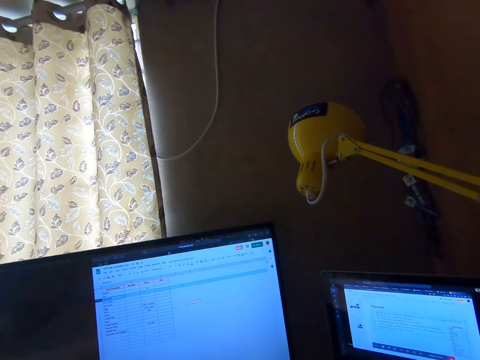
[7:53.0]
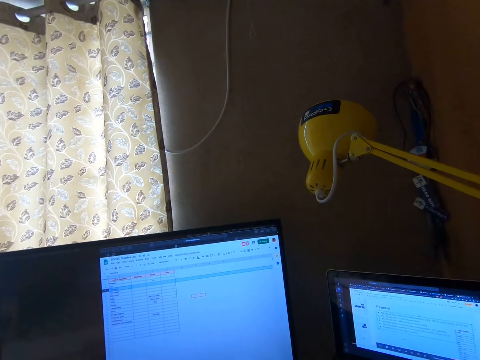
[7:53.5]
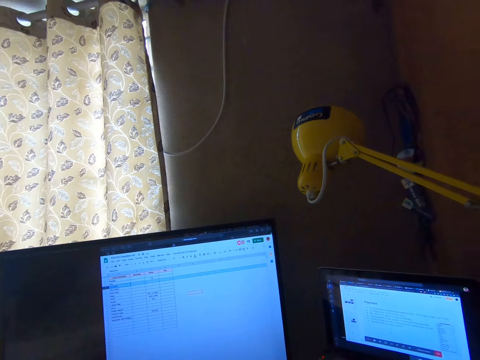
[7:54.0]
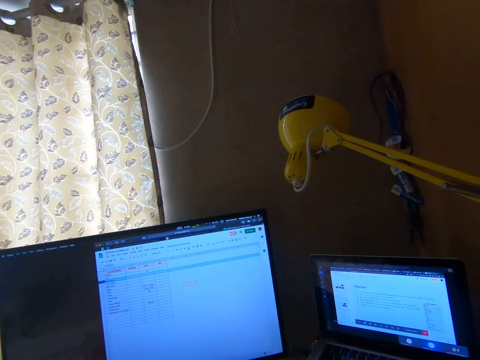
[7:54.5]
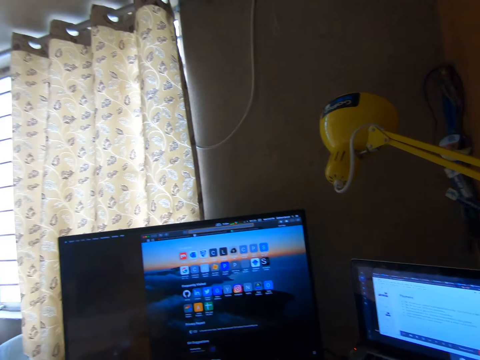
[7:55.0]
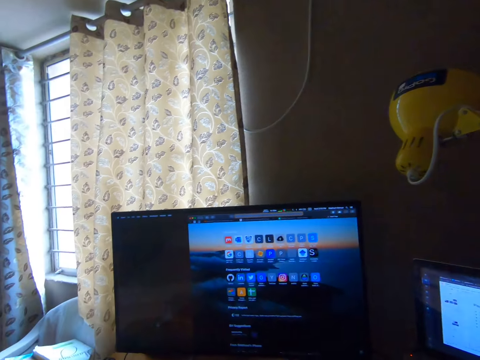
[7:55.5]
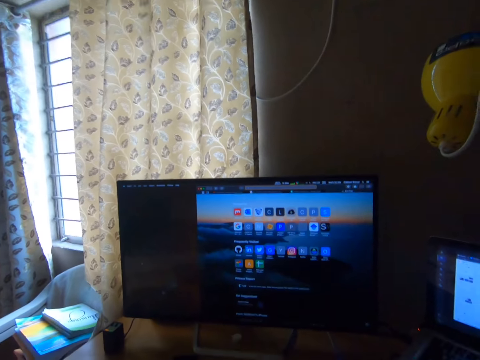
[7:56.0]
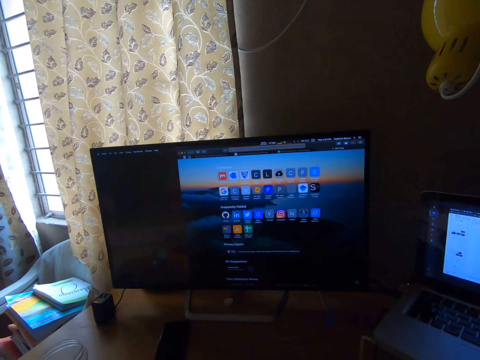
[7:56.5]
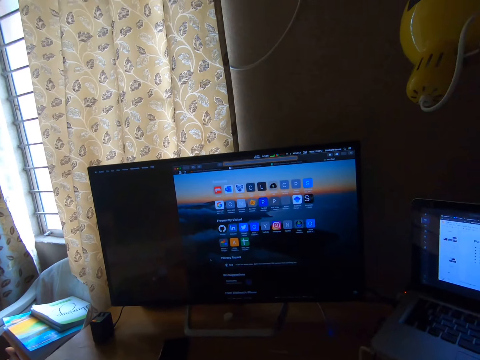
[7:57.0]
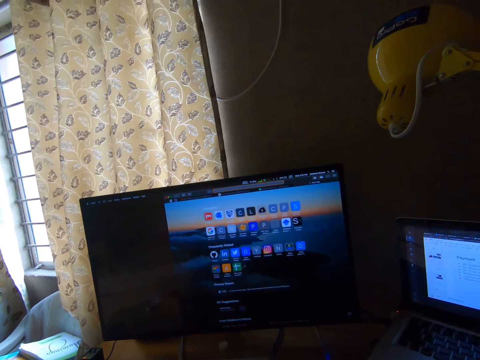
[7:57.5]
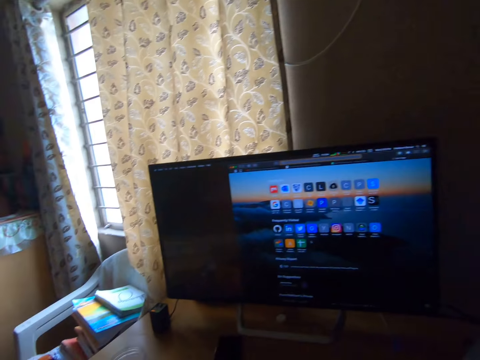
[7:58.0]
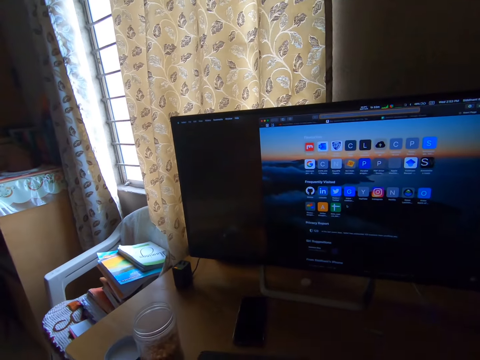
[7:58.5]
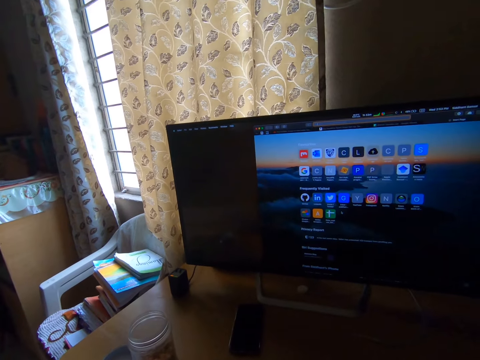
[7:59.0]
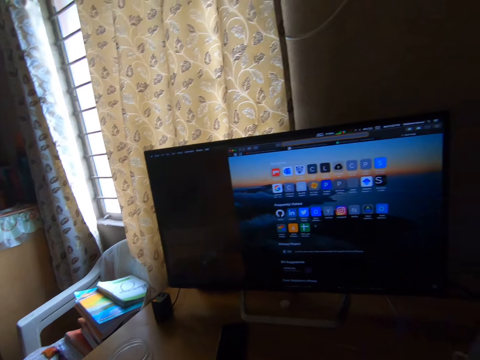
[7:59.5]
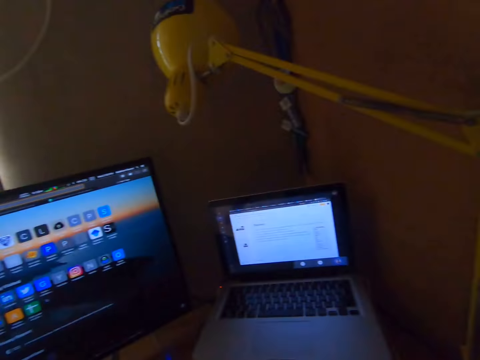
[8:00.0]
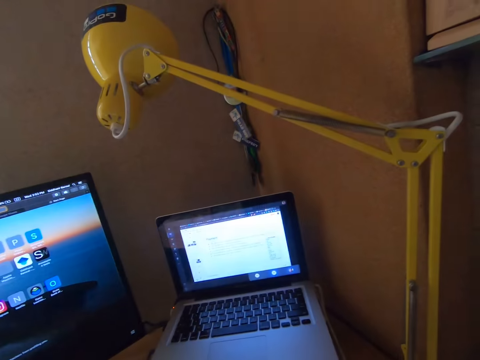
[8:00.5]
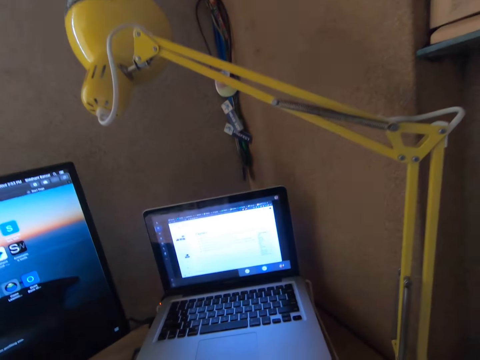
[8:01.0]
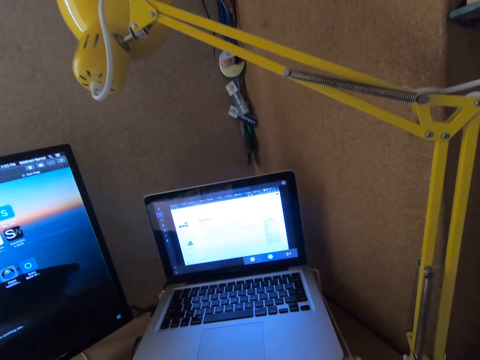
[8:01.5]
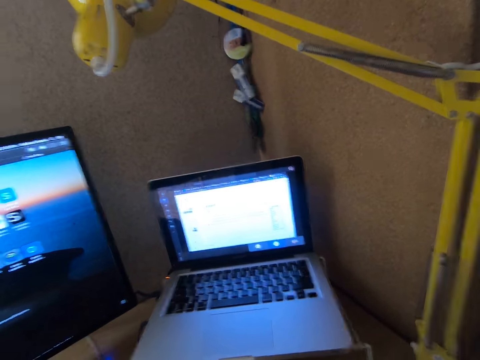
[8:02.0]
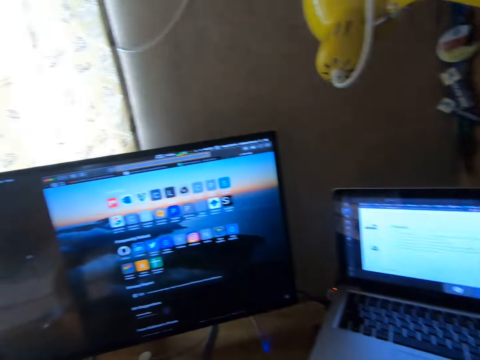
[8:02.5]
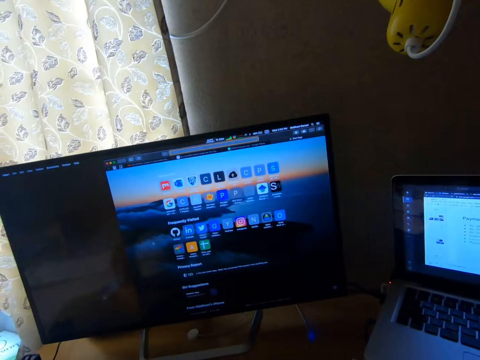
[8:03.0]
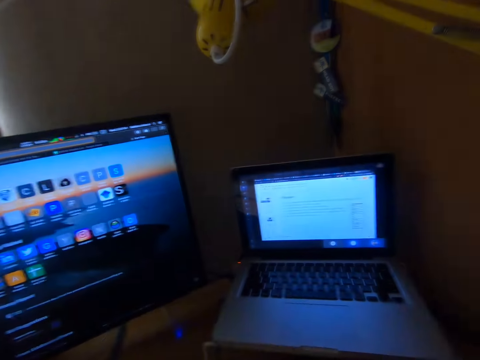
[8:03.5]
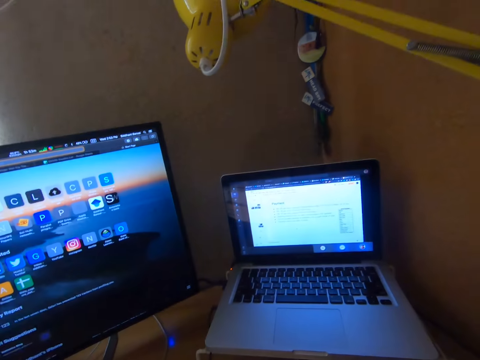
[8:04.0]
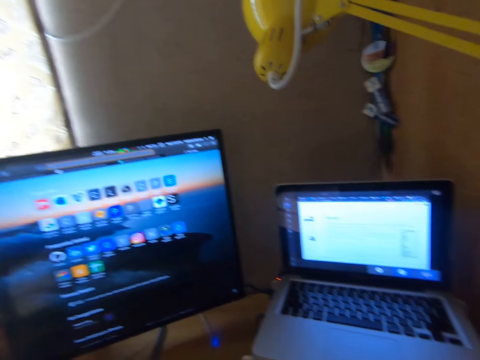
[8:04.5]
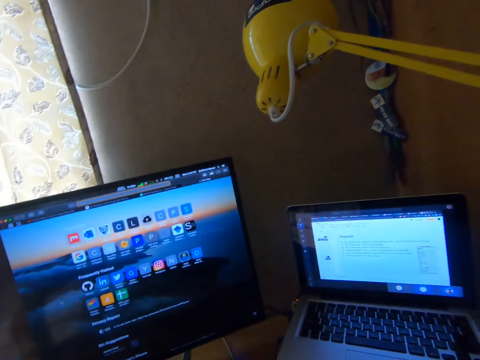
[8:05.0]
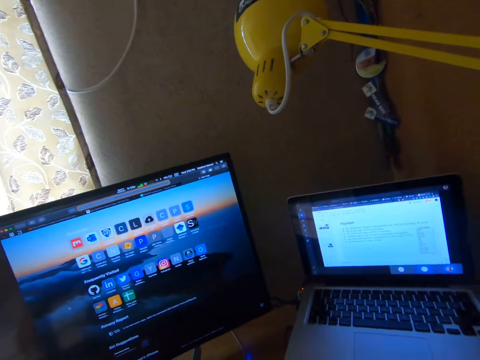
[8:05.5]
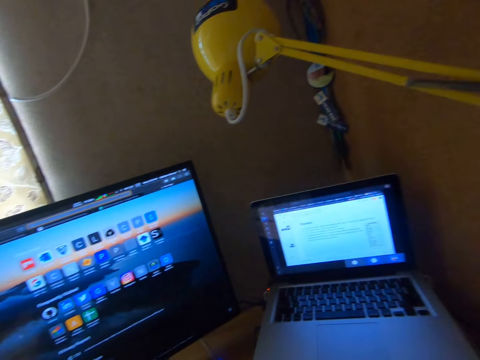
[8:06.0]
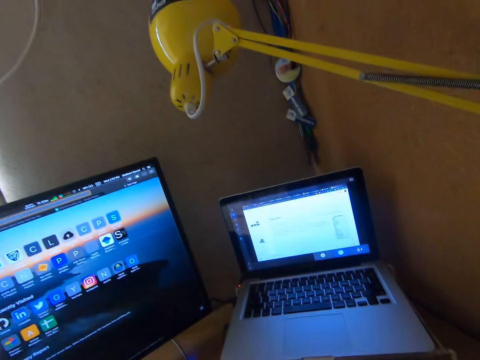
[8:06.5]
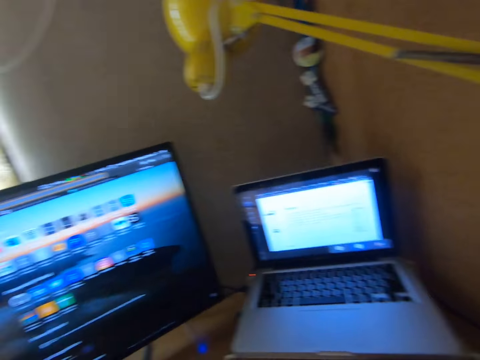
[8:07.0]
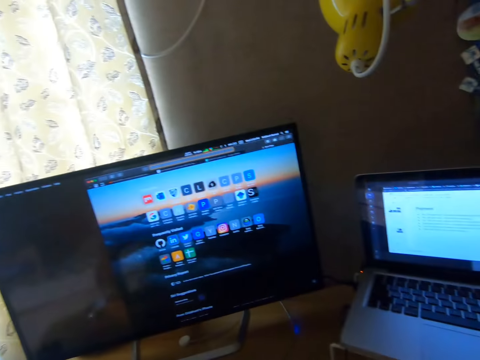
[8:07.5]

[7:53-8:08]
The camera wearer looks at a monitor. They look at a laptop. They look at the monitor.

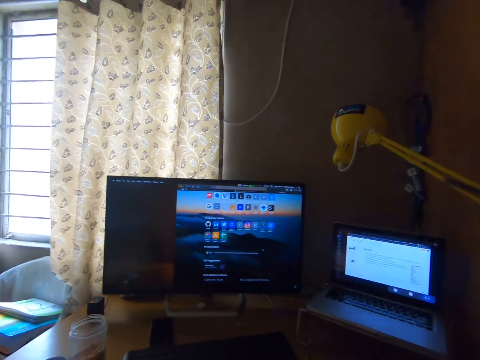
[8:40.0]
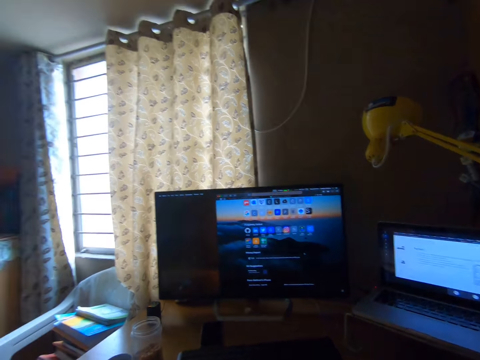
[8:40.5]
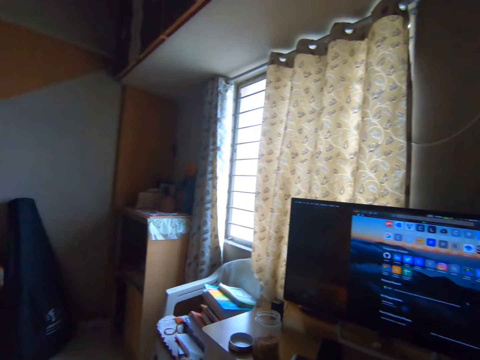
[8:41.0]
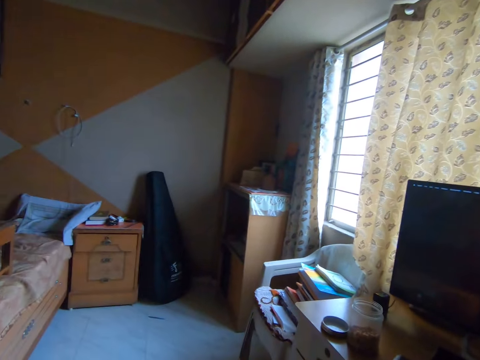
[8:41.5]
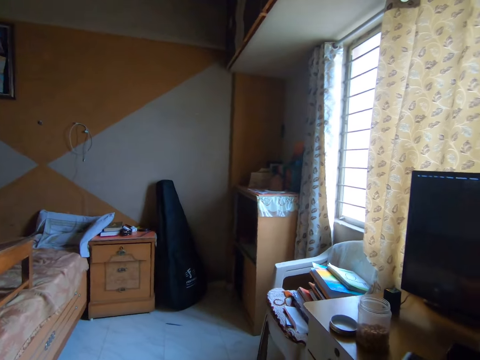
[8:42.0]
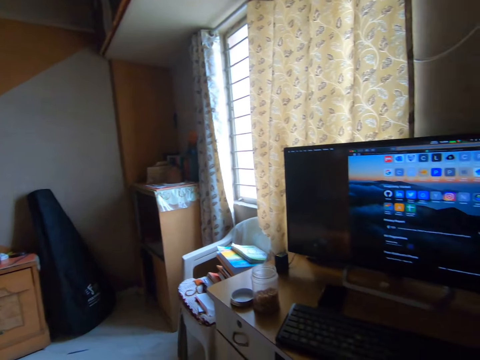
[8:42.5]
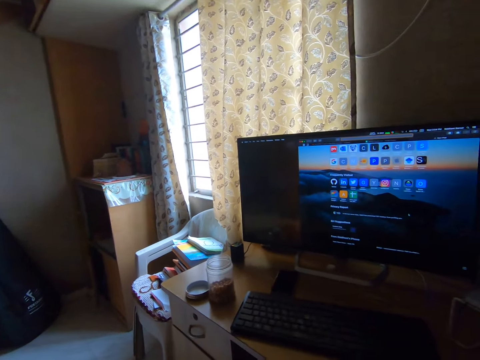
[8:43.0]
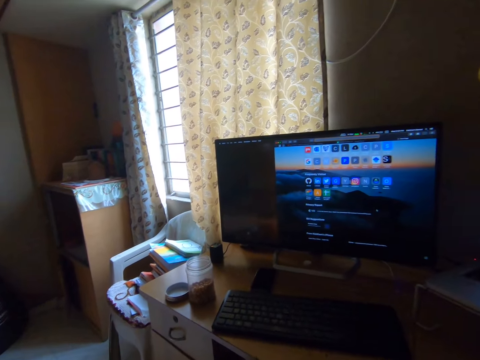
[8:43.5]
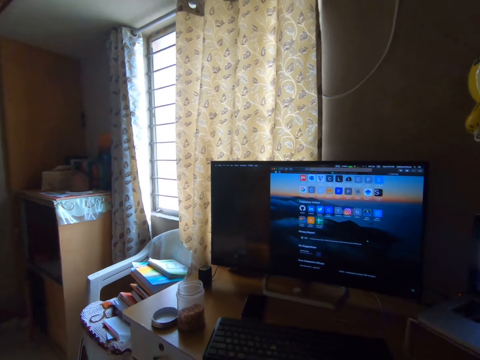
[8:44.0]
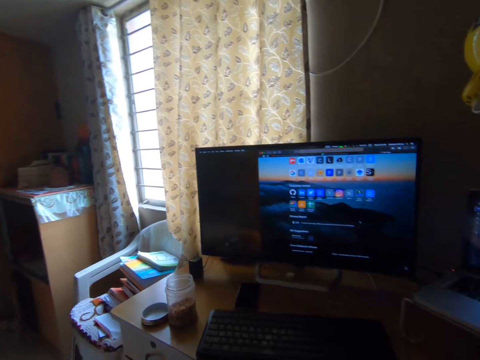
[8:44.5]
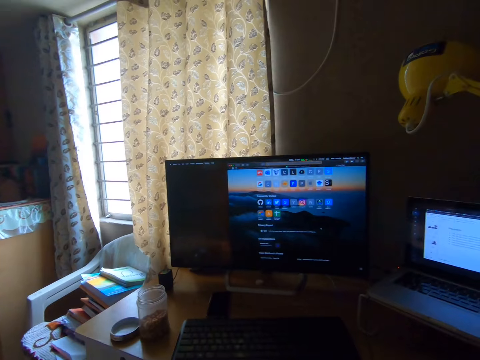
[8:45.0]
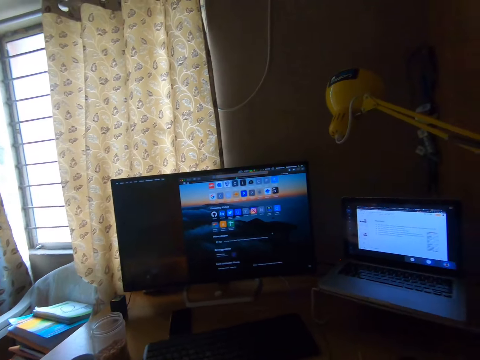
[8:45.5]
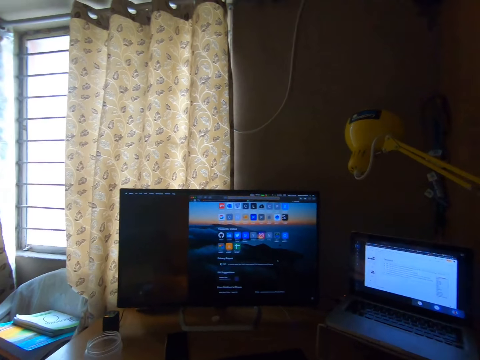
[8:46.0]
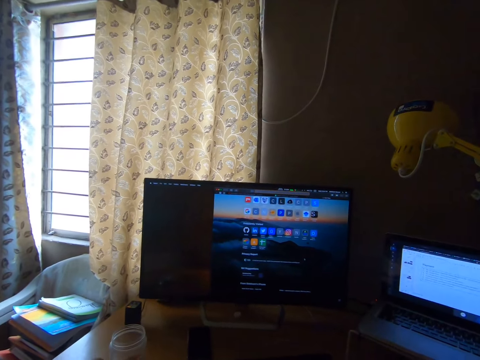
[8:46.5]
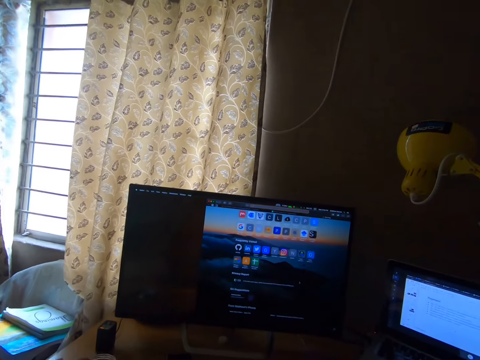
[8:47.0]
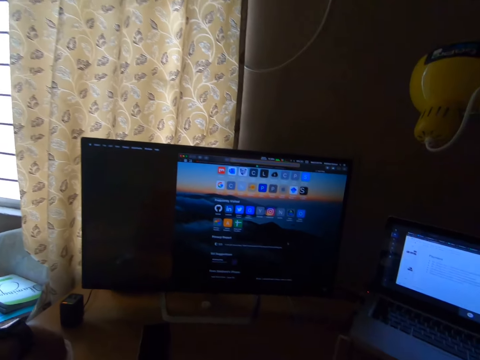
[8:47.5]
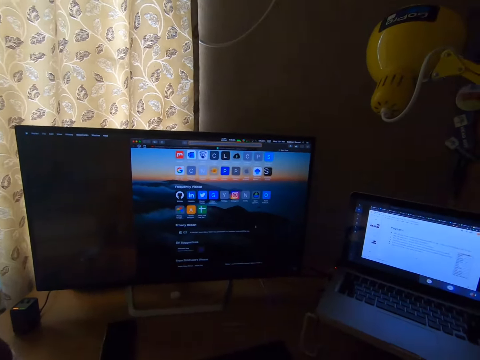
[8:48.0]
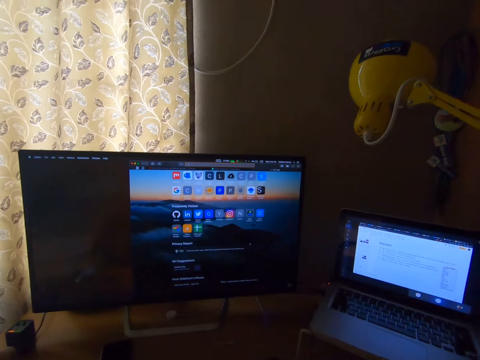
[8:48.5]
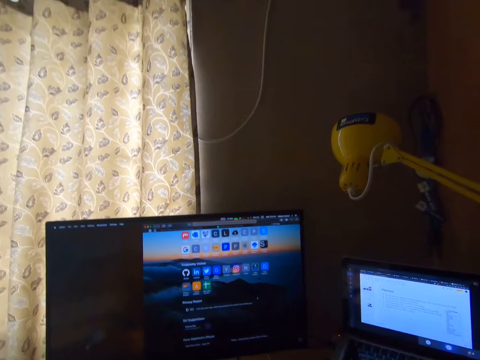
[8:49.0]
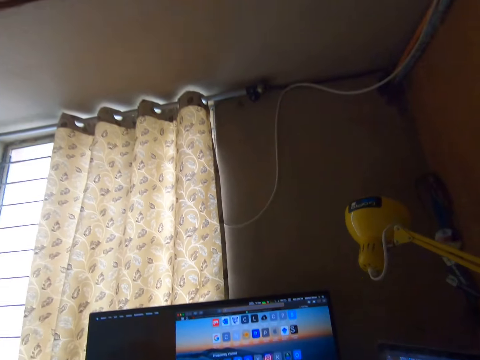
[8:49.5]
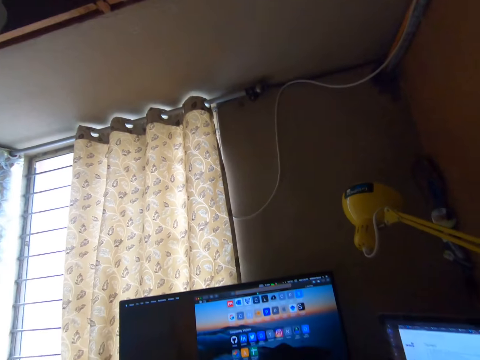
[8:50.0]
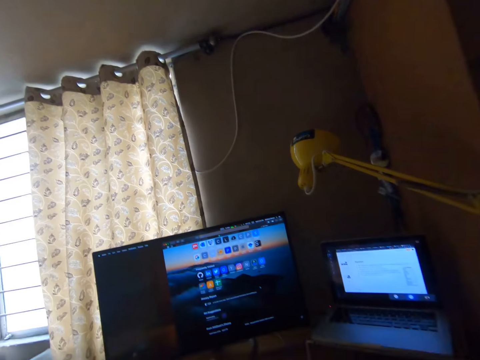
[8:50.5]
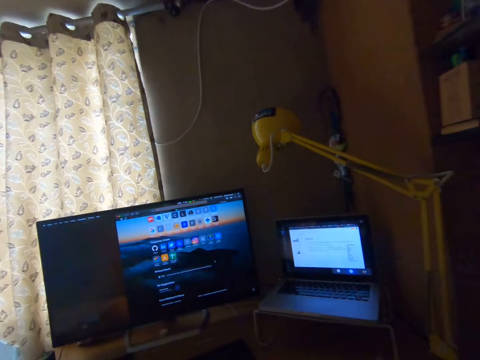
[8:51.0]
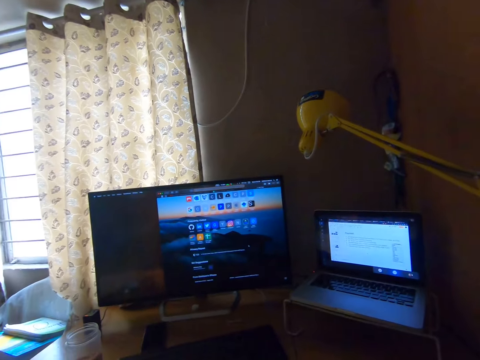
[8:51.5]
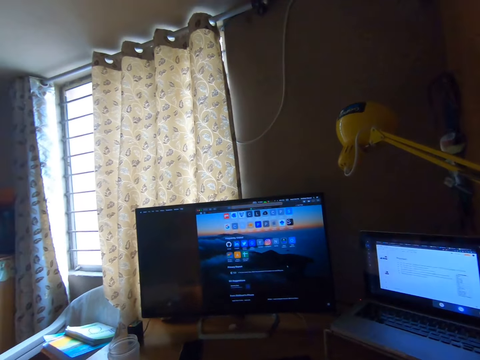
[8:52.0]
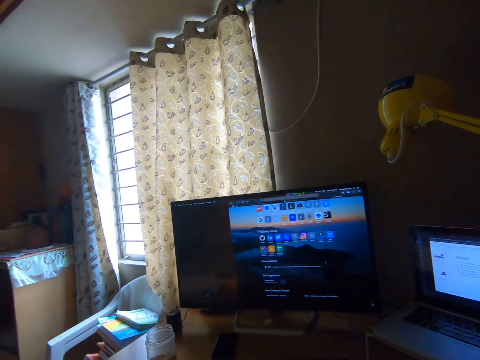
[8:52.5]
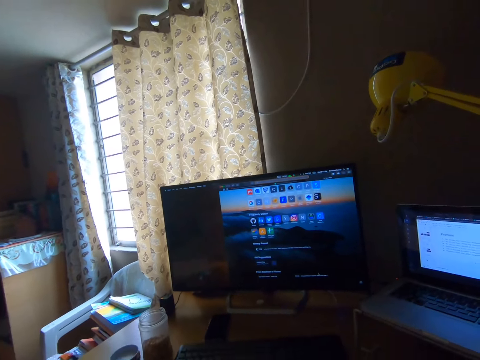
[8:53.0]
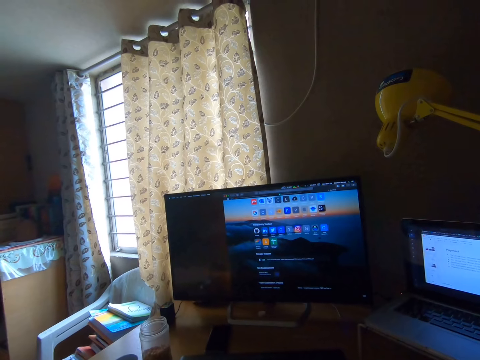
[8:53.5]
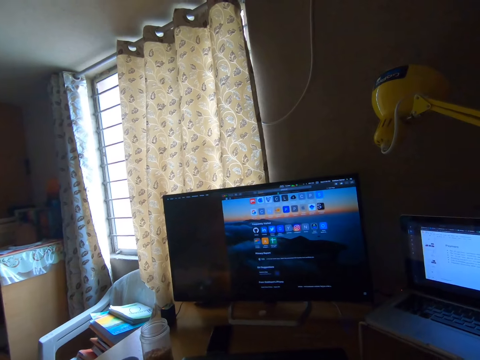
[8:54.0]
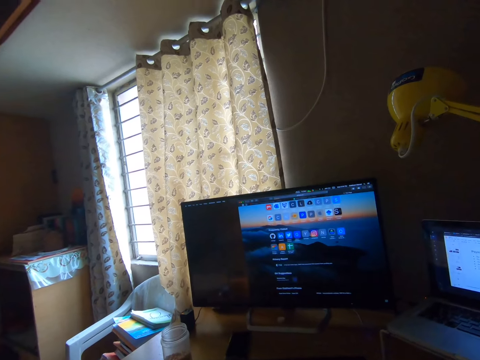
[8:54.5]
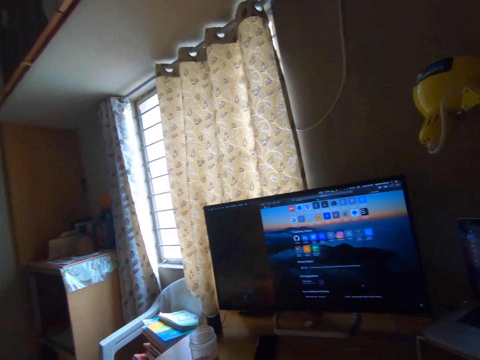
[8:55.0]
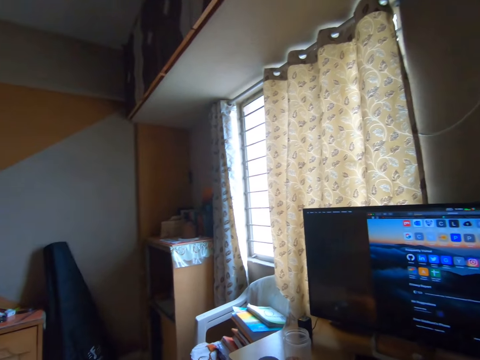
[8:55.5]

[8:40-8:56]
The camera wearer looks around. They look at a monitor. They look at a ceiling. They look at the monitor.
